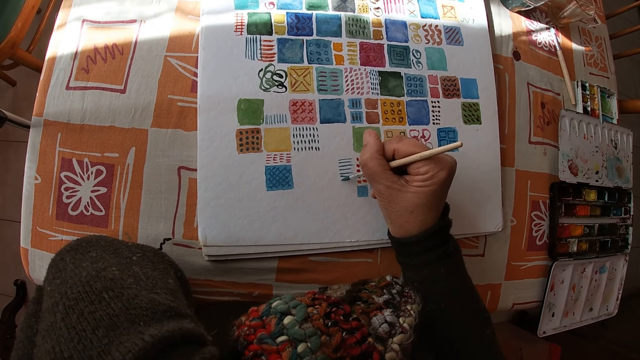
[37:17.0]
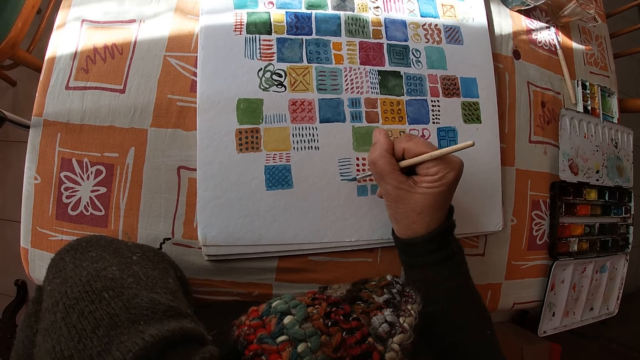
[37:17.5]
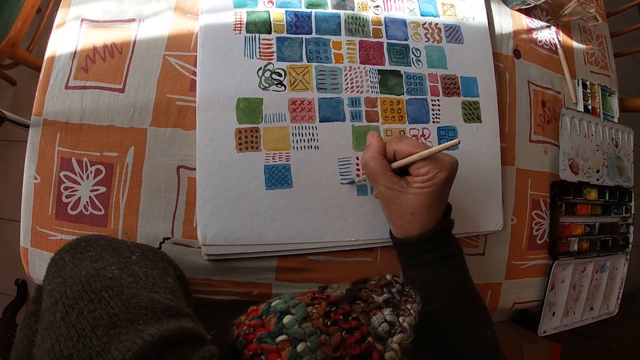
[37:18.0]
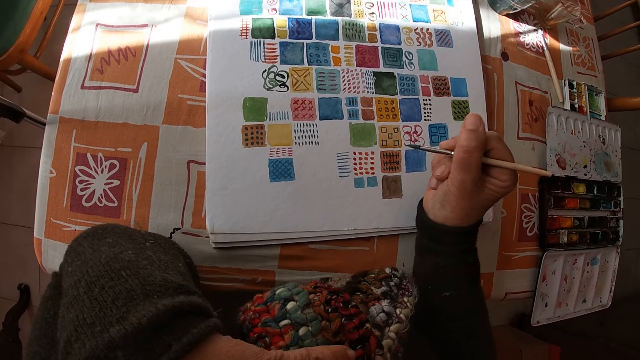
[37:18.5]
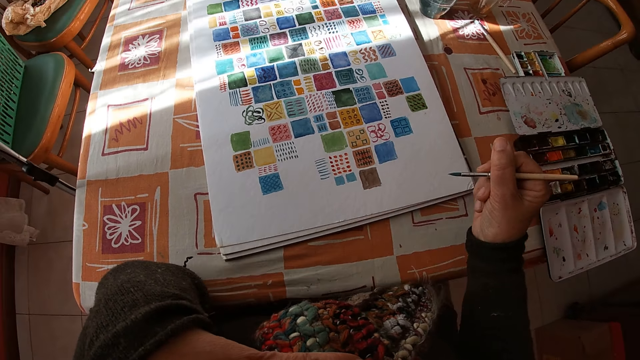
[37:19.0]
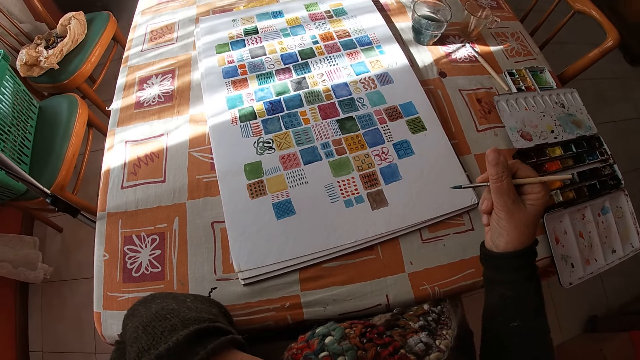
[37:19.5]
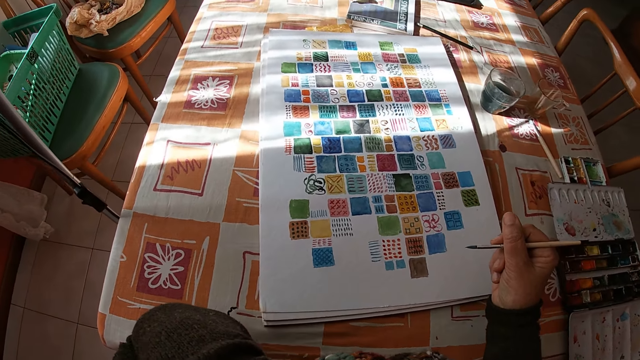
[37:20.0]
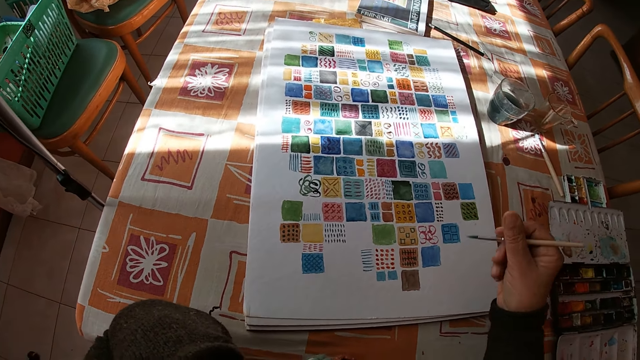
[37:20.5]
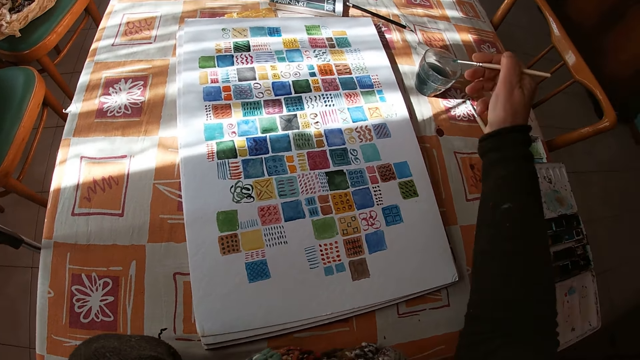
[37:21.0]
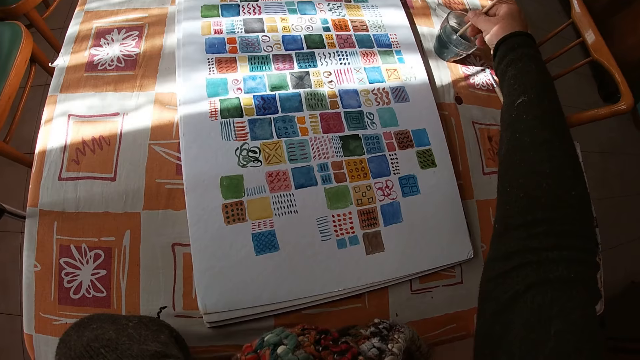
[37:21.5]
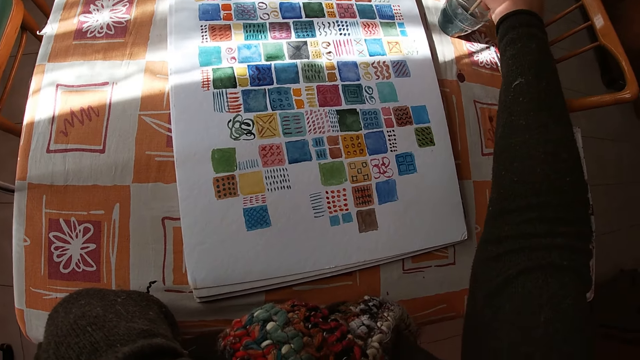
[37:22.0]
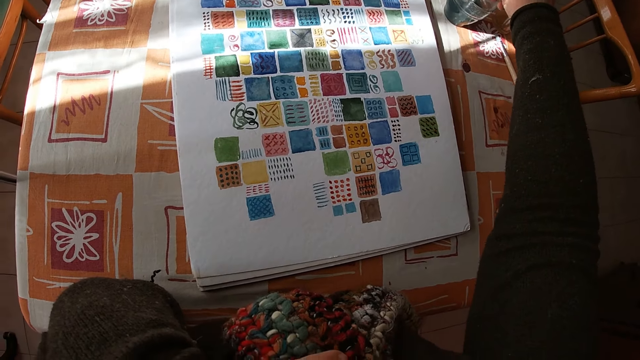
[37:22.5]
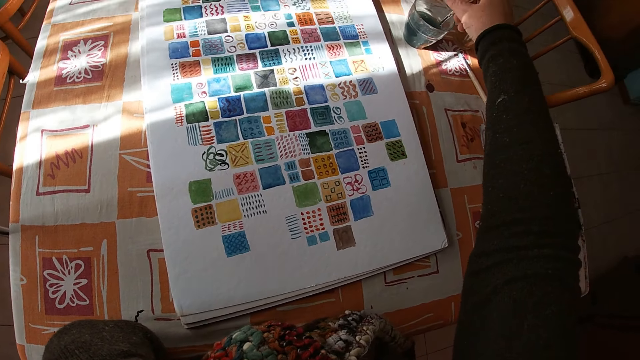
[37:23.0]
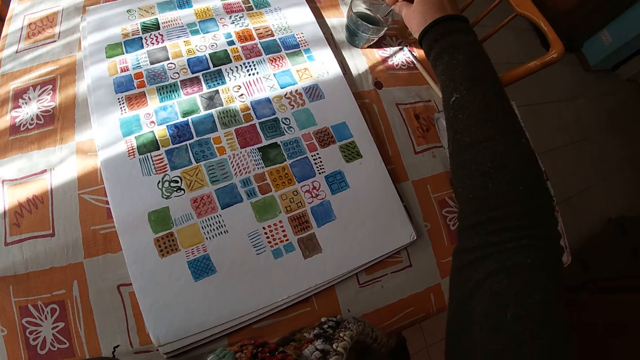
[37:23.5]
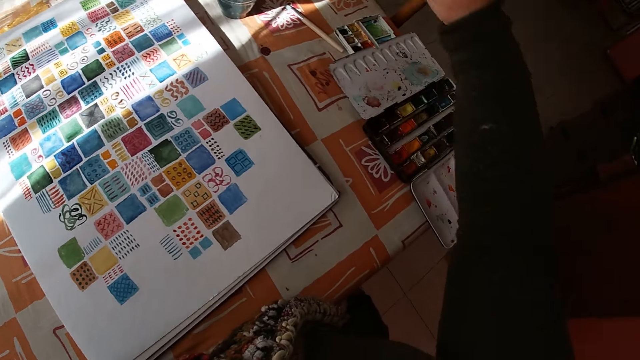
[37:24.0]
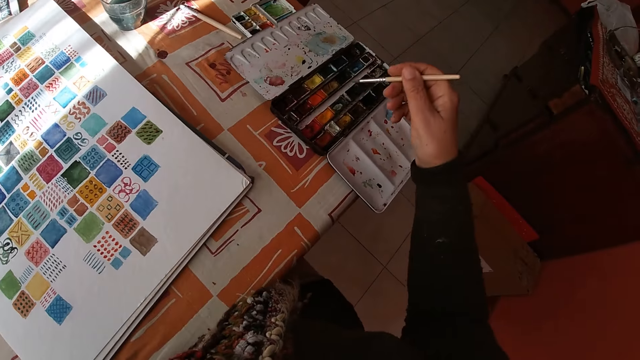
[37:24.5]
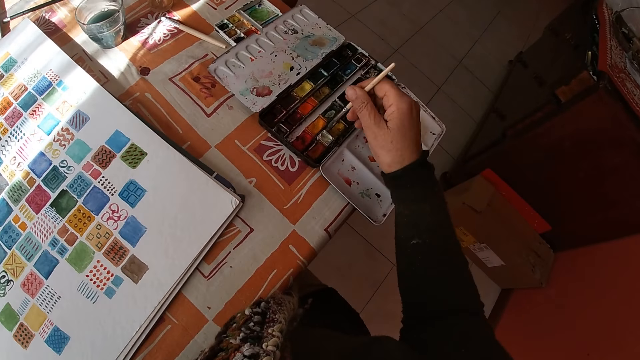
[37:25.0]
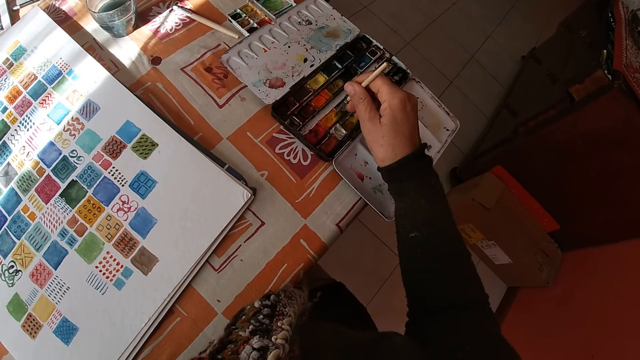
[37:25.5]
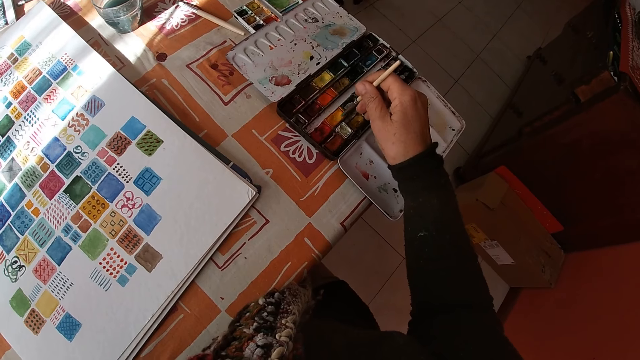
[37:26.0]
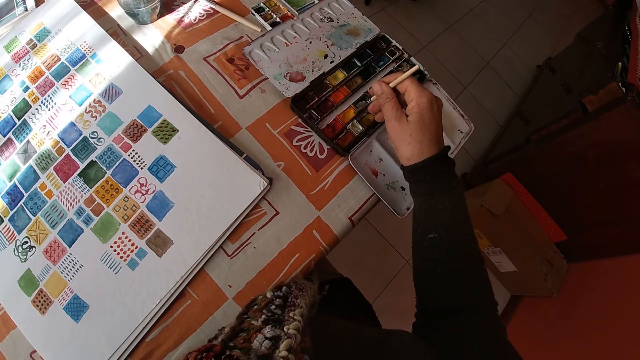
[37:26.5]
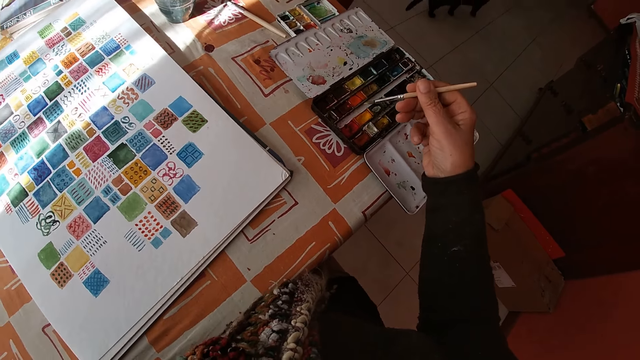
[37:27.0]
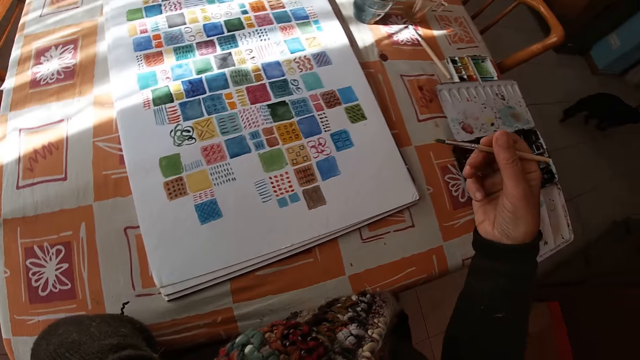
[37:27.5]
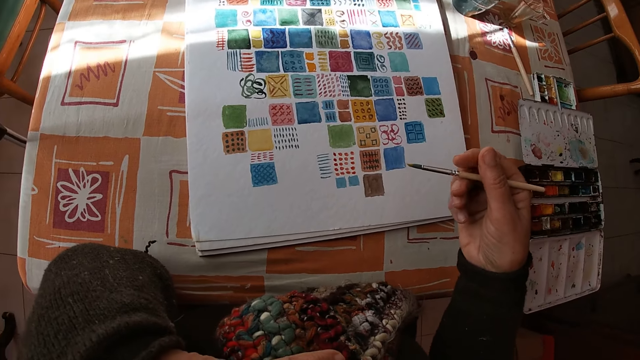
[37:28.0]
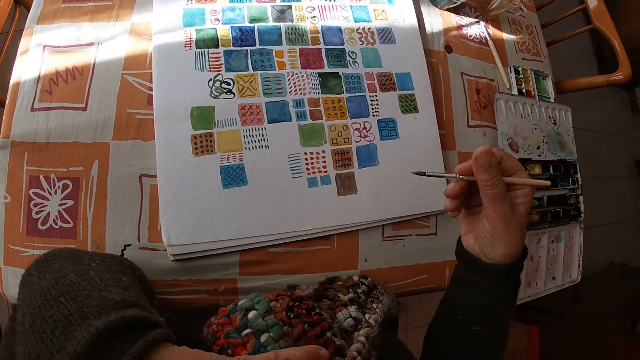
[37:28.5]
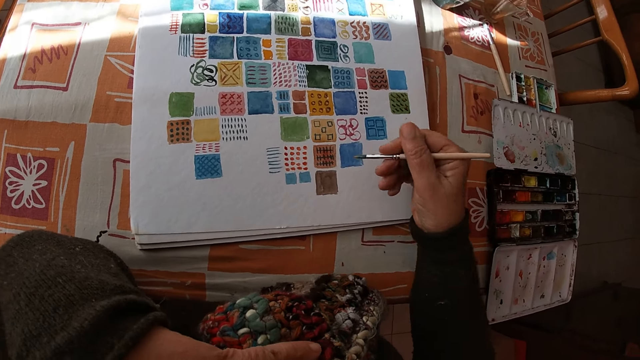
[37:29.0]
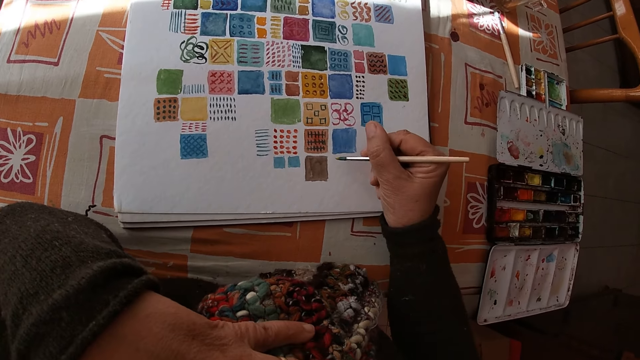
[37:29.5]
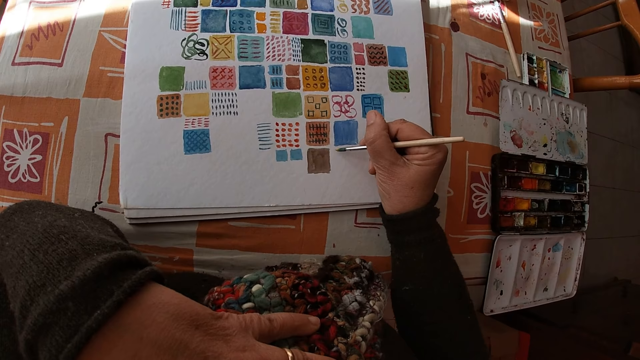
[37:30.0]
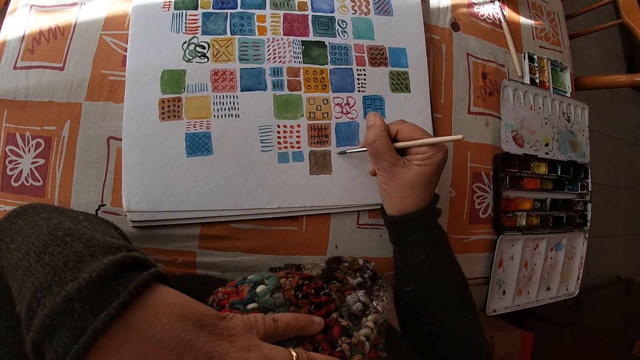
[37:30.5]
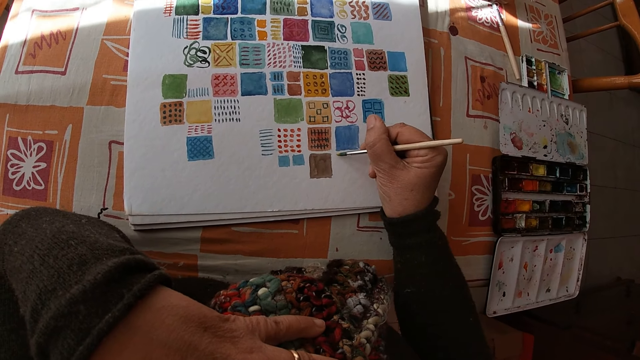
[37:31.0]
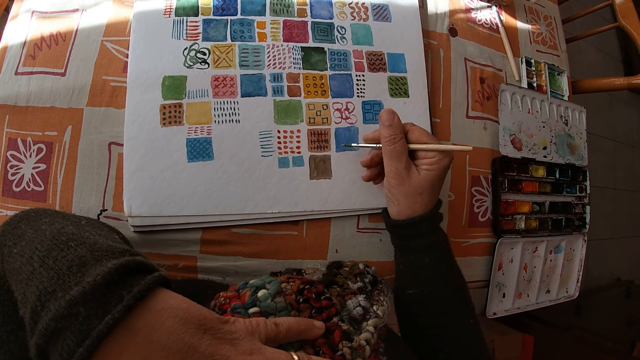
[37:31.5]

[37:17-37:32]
The camera wearer holds the paintbrush and looks at the drawing. She rinses the paint brush in the bowl of water or glass on the table with her right hand. She shakes the paintbrush. She rubs the paintbrush against the glass. She dips the paint brush in the color palette on the table with her right hand. A cat moves away from the table in the room. The camera wearer holds the paintbrush. She looks at the drawing. She places her right arm on the table in the room.

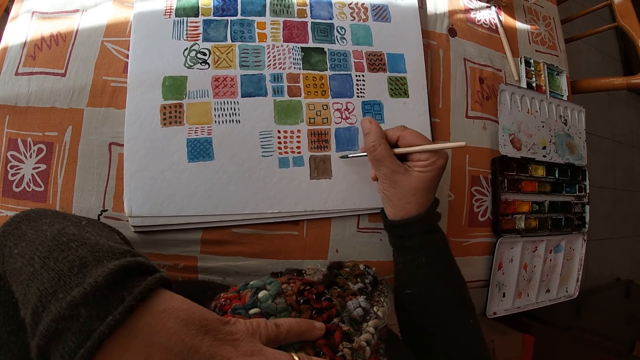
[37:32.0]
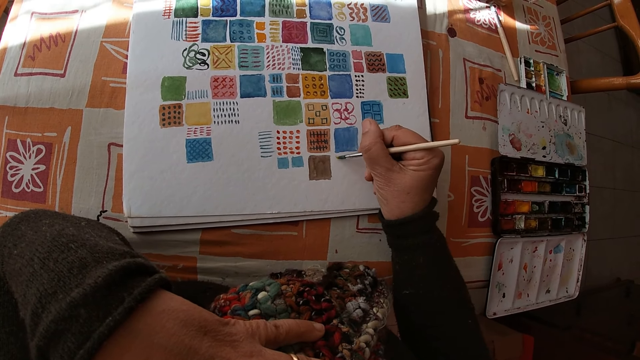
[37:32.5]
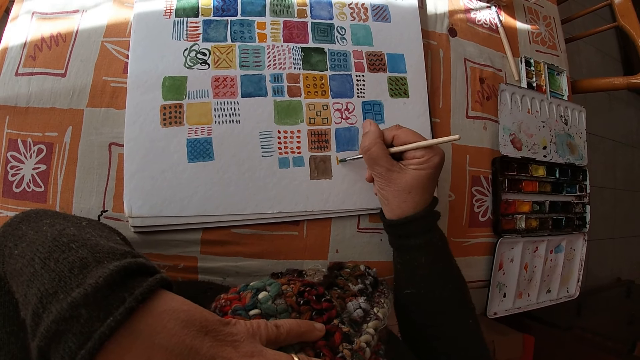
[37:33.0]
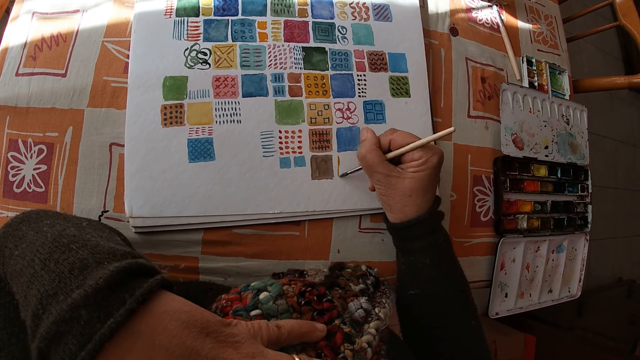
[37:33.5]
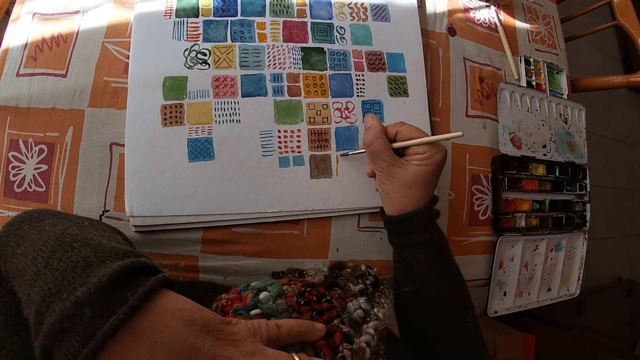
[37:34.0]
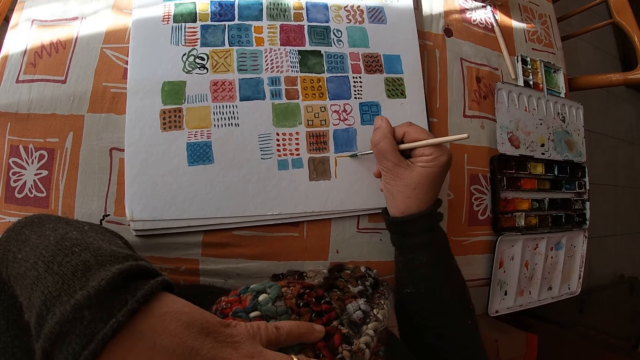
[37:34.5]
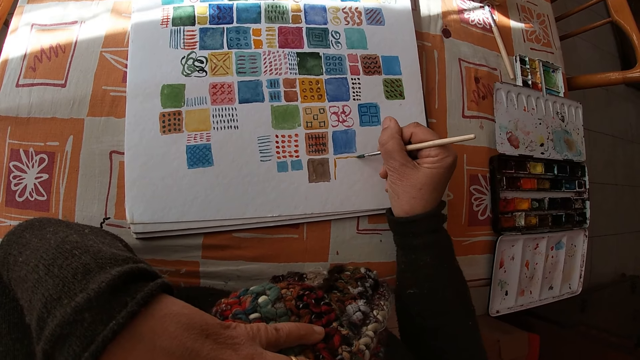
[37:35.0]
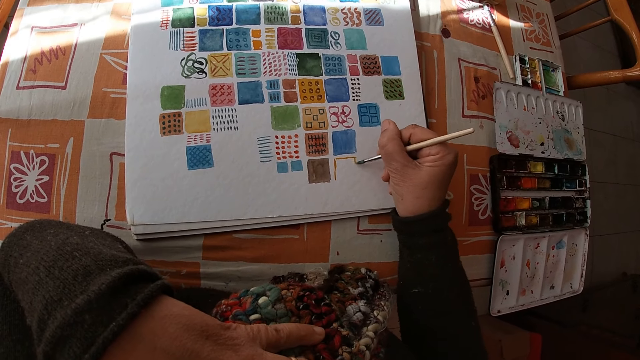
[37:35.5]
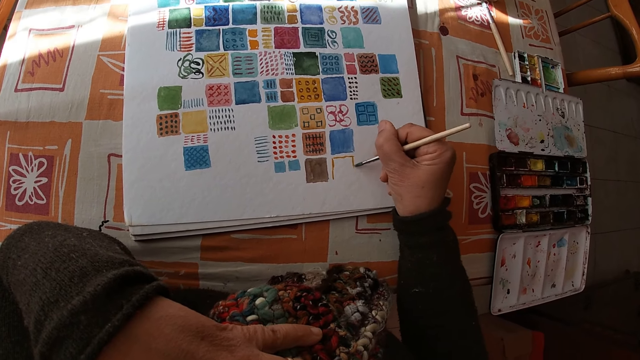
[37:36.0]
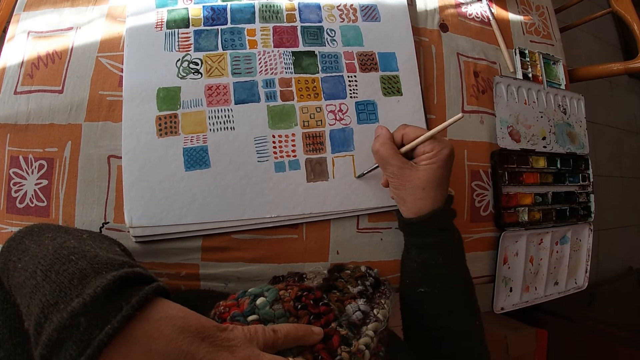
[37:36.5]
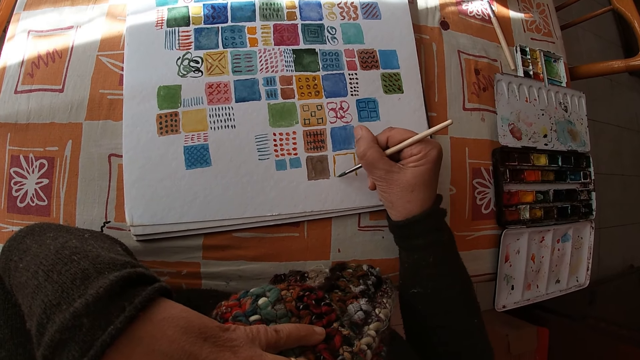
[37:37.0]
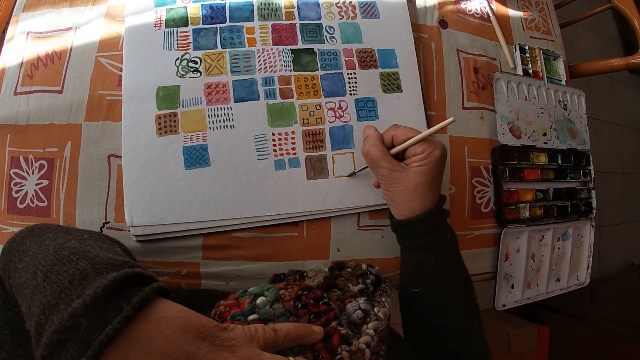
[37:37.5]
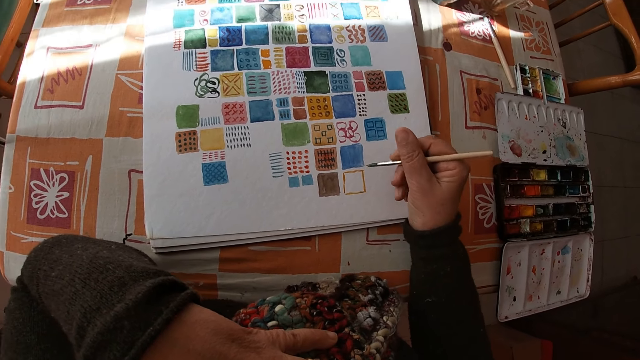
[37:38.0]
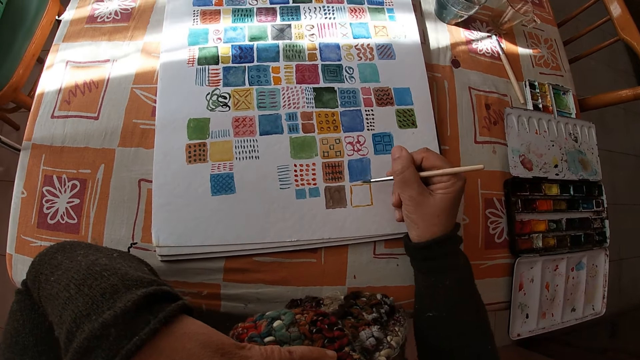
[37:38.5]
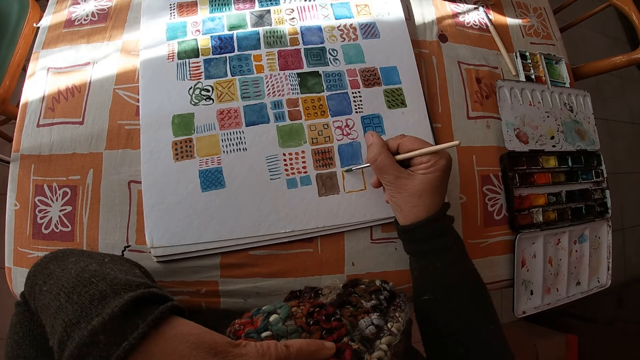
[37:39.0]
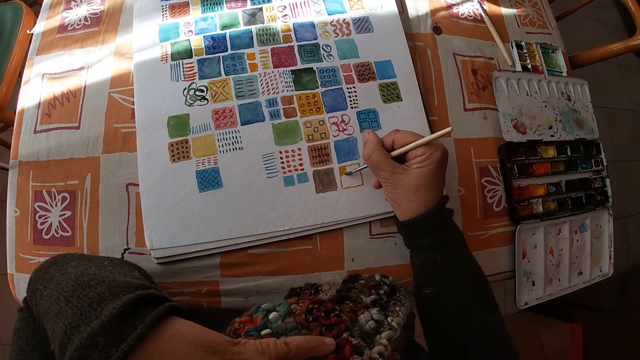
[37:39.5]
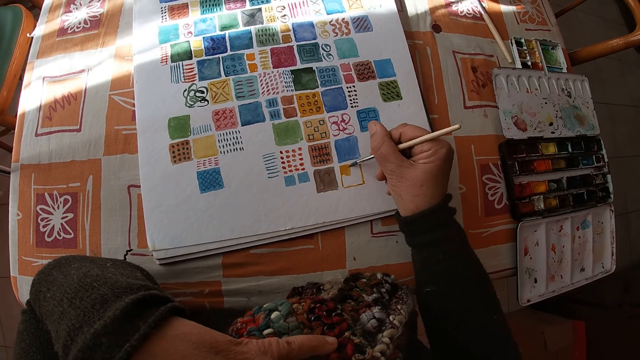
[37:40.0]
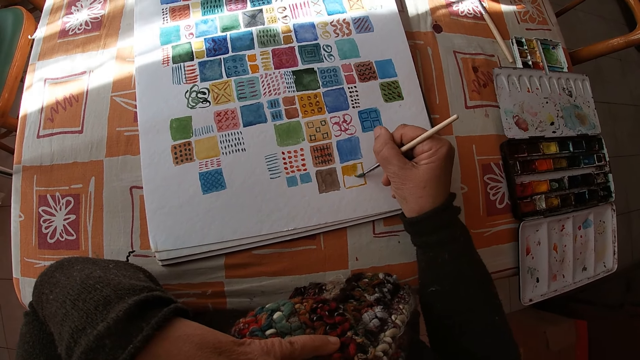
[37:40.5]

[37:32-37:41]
The camera wearer paints on the canvas pad on the table with the paint brush in her right hand.
